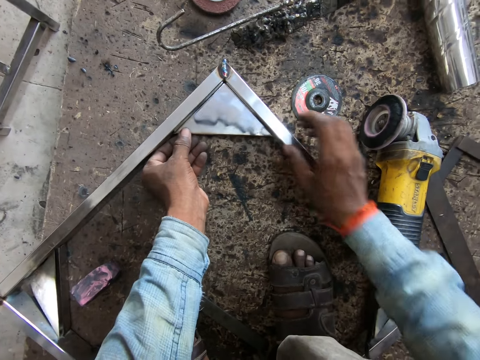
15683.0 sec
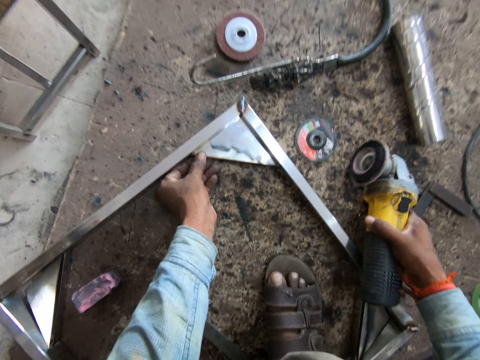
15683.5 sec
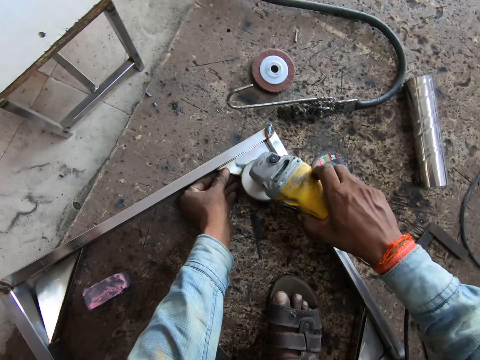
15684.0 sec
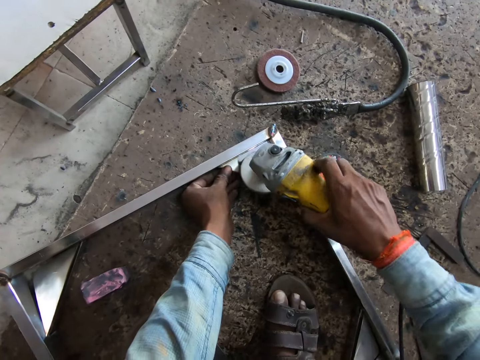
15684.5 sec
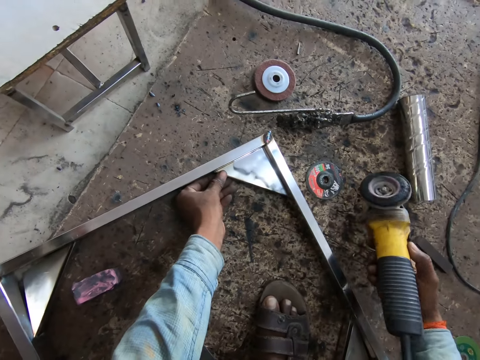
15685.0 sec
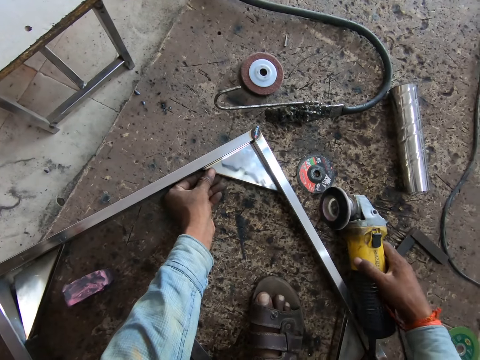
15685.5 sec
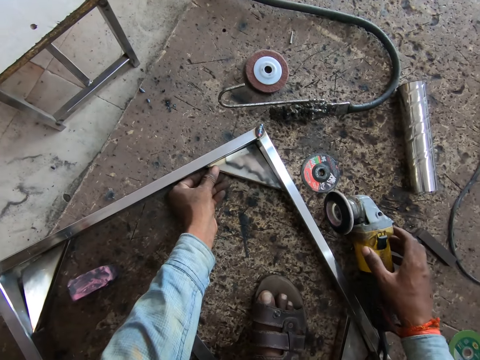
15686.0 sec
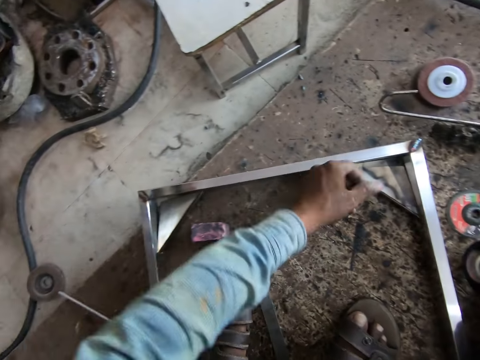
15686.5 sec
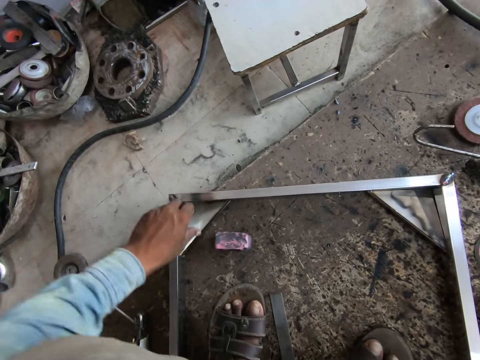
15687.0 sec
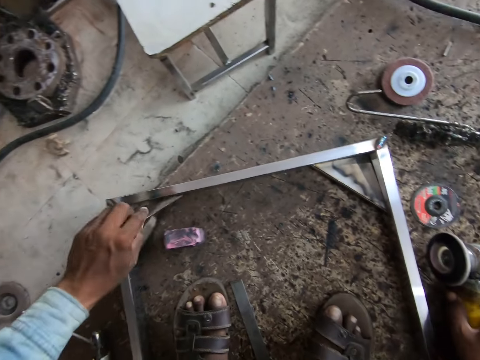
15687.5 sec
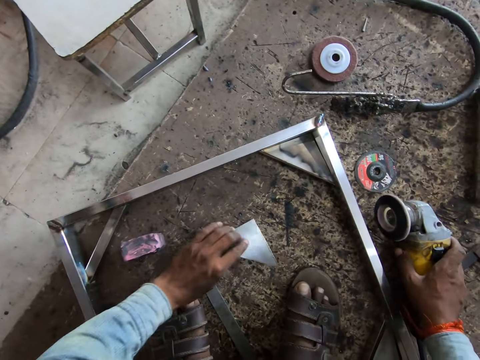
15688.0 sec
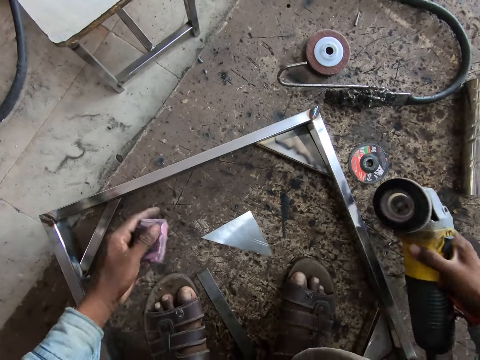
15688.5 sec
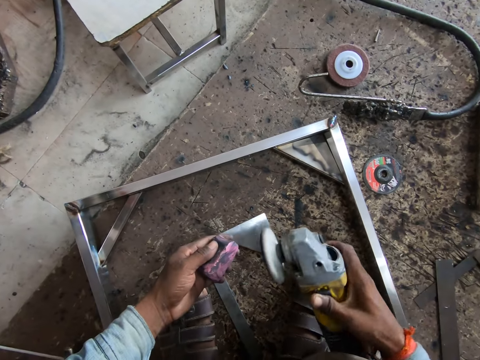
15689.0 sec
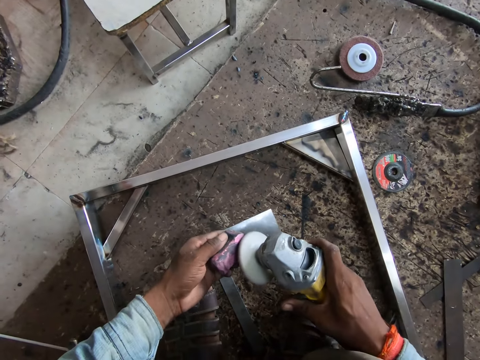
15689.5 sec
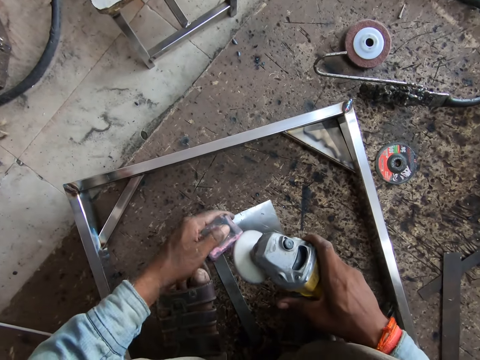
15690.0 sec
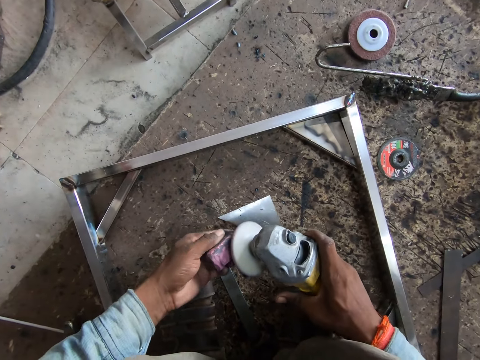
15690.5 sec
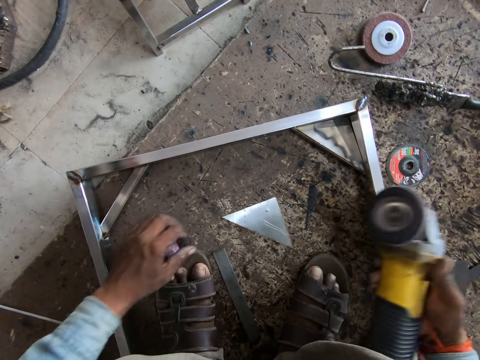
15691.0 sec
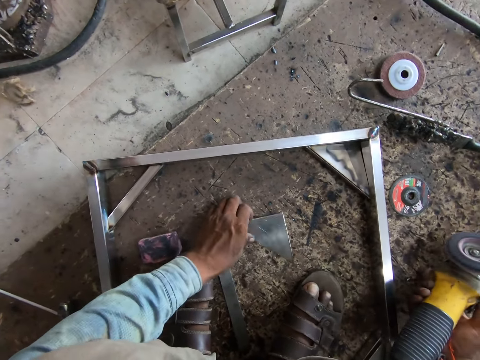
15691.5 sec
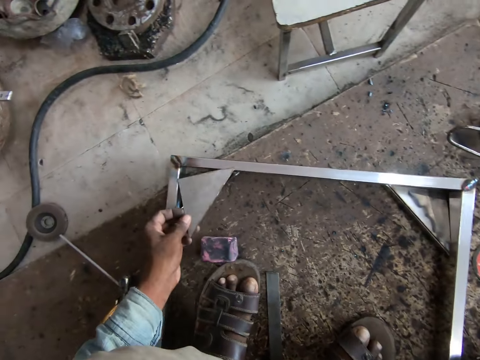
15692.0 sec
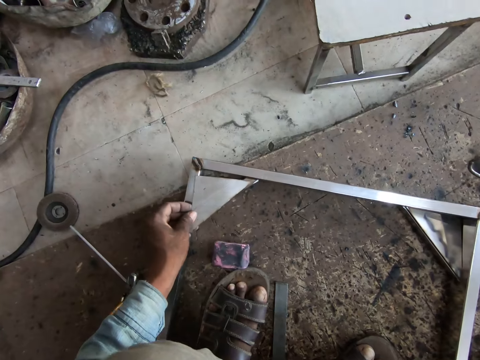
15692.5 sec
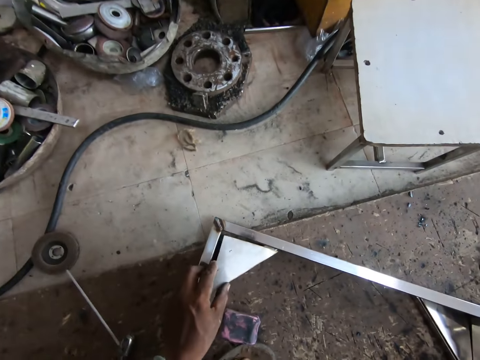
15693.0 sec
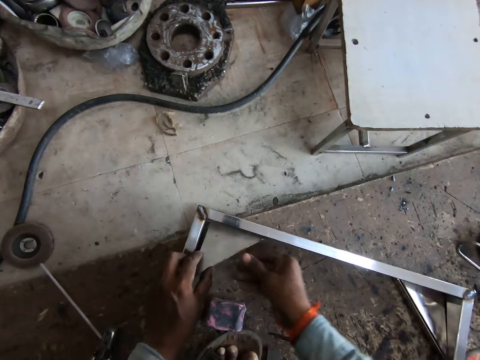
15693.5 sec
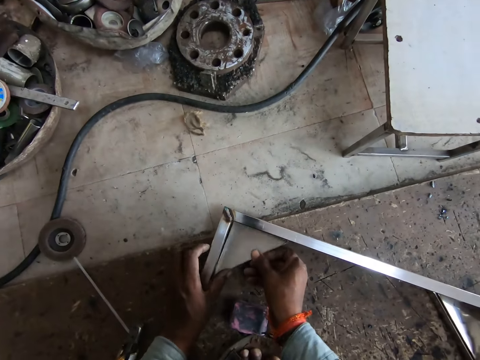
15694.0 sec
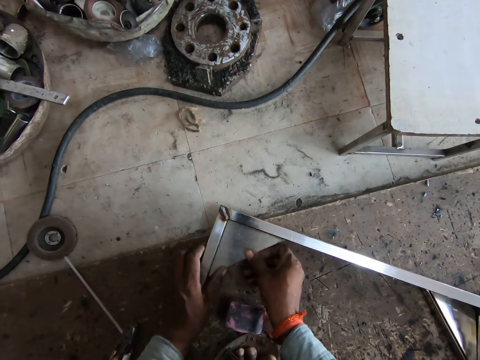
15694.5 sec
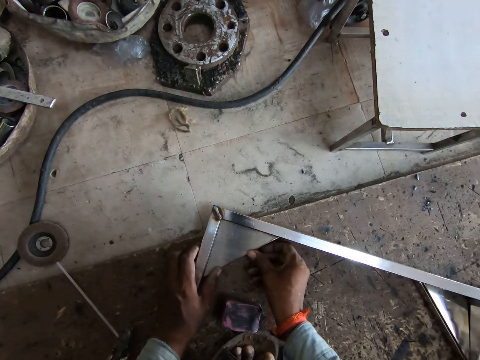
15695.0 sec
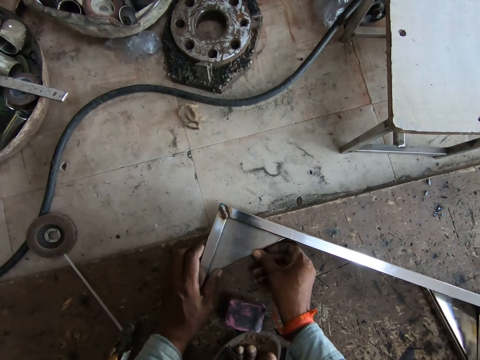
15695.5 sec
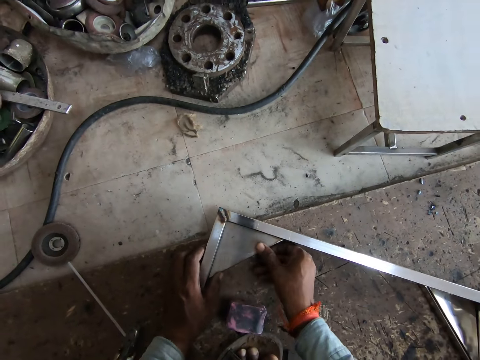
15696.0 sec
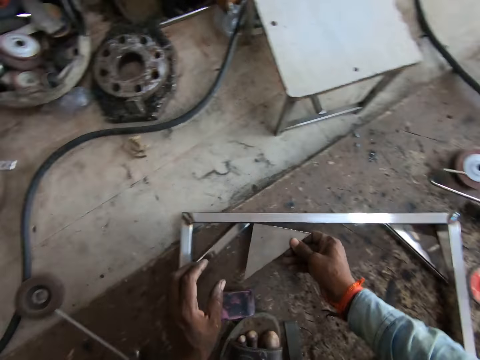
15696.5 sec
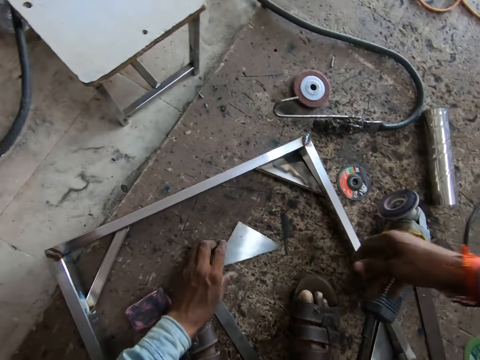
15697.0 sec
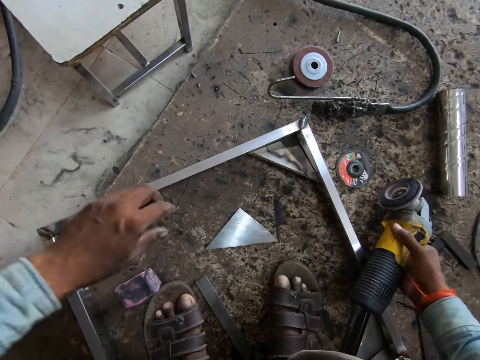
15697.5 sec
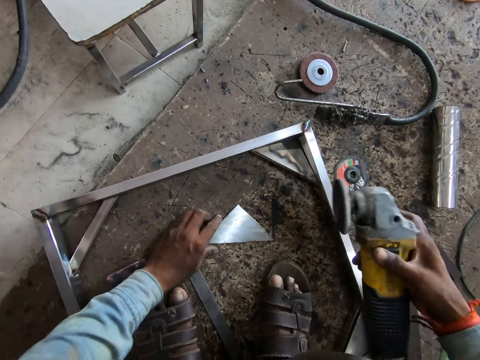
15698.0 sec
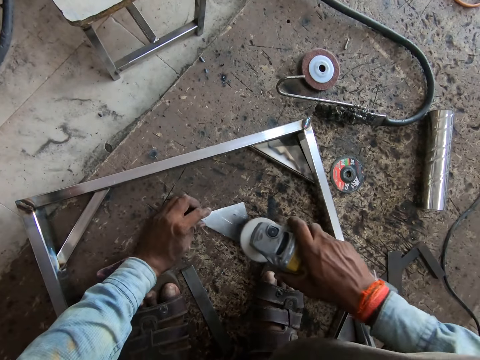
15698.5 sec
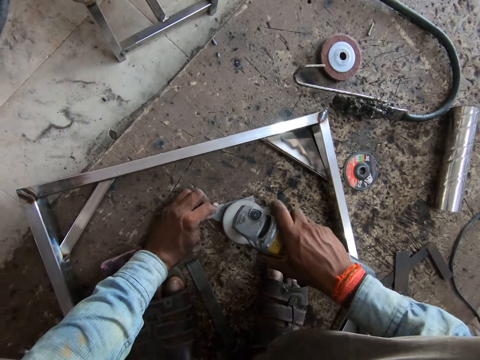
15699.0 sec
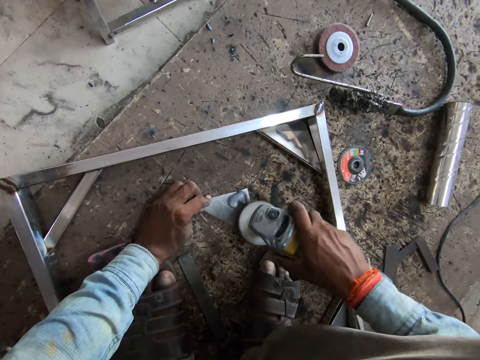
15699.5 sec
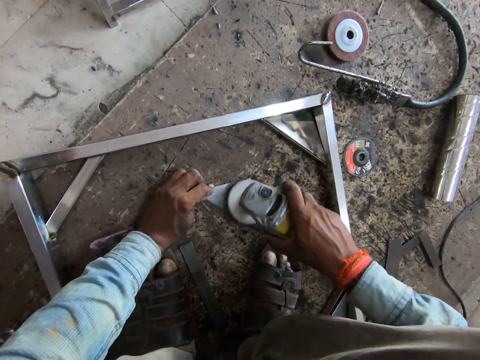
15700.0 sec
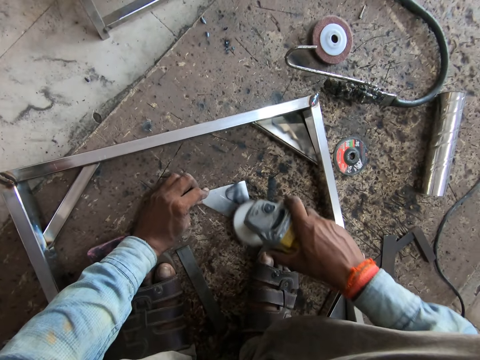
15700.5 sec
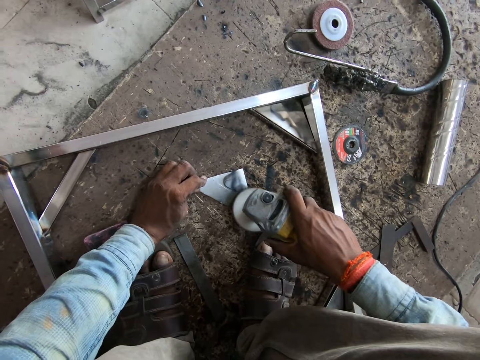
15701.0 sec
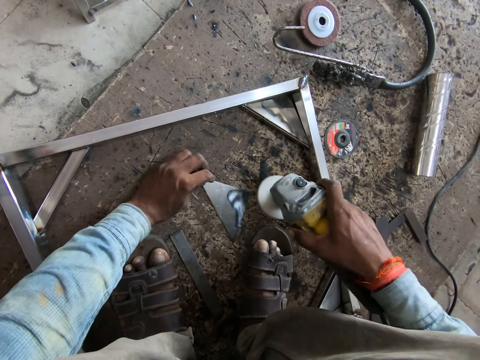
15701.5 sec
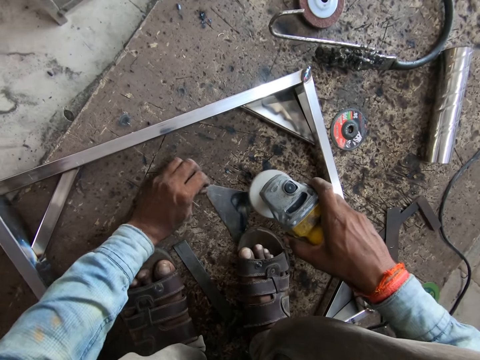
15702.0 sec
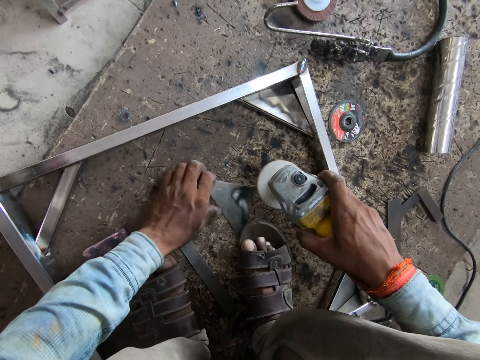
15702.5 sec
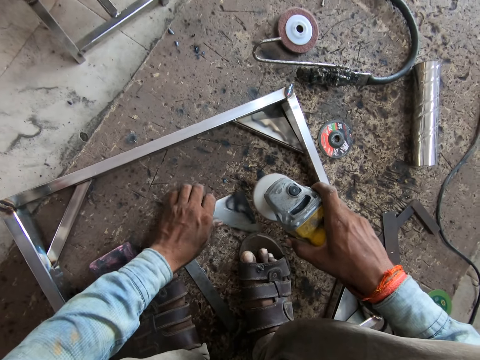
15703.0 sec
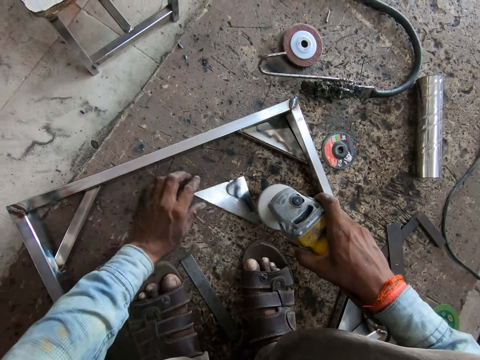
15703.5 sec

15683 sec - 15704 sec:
The camera wearer picks up the angle grinder from the floor with his right hand. He polishes the metal piece on the metal piece with the angle grinder in his right hand. He drops the angle grinder on the floor with his right hand. He picks up the metal piece from the metal piece with his left hand. He drops the metal piece on the floor with his left hand. He picks up the angle grinder from the floor with his right hand. He picks up the polishing bar from the floor with his left hand. He files the polishing bar with the angle grinder in his right hand. He drops the polishing bar on the floor with his left hand. He picks up the metal piece from the floor with his left hand. He puts the metal piece on the metal piece with both hands. He removes the metal piece from the metal piece with his right hand. He drops the metal piece on the floor with his right hand. He picks up the angle grinder from the floor with his right hand. He moves the angle grinder on the floor with his left hand. He polishes the metal piece on the floor with the angle grinder in his right hand.

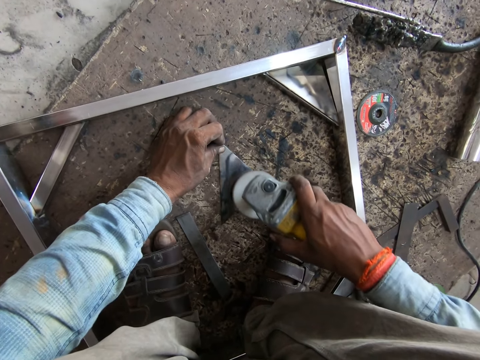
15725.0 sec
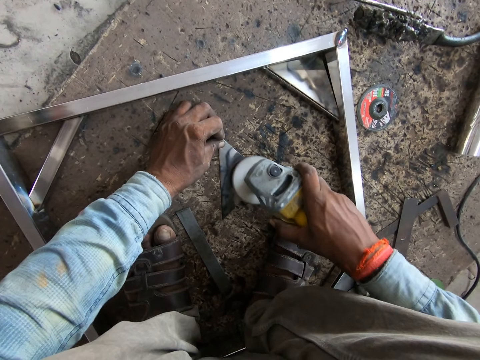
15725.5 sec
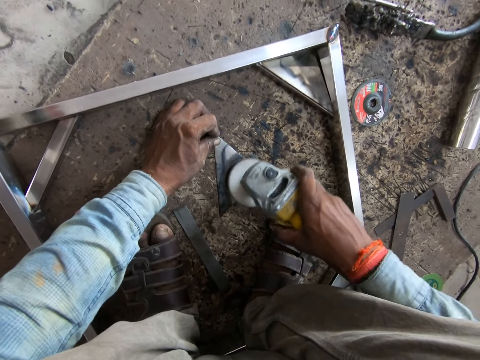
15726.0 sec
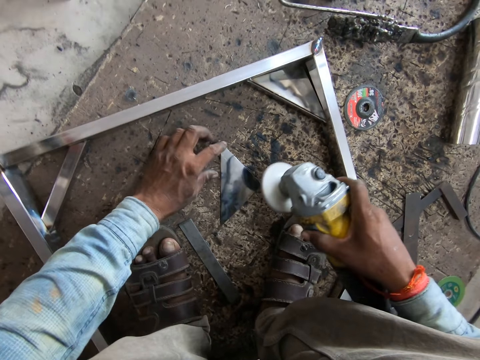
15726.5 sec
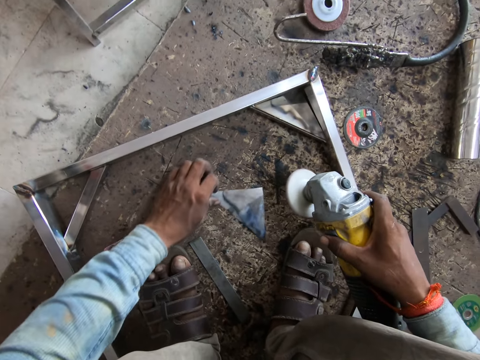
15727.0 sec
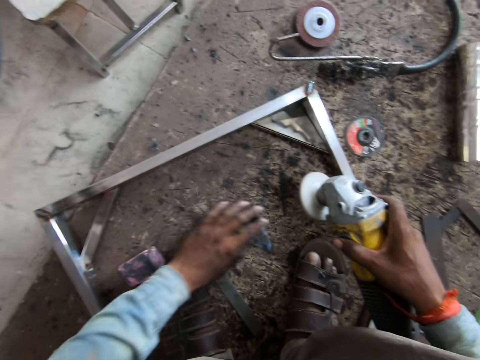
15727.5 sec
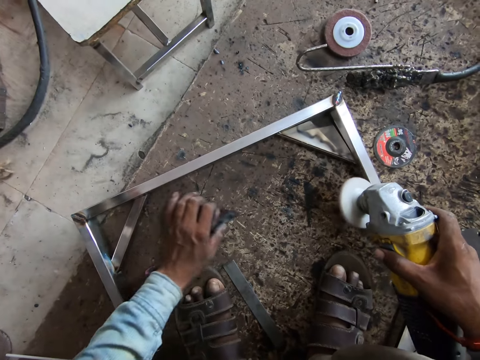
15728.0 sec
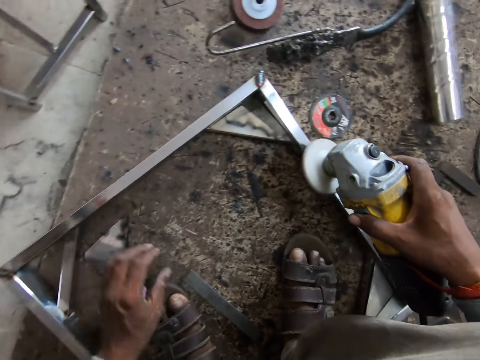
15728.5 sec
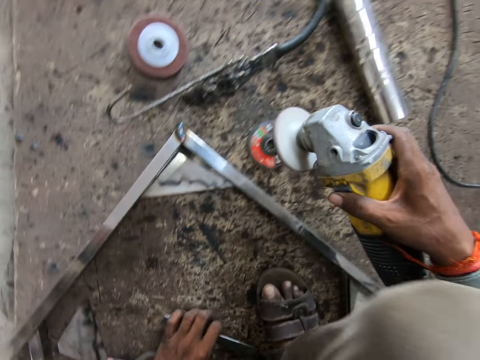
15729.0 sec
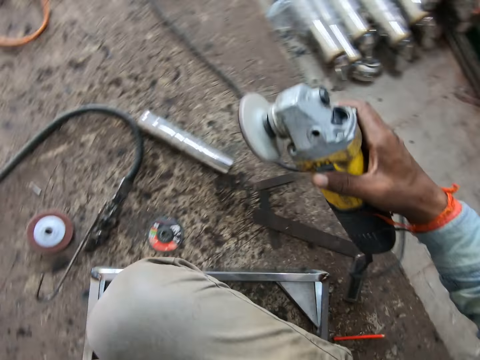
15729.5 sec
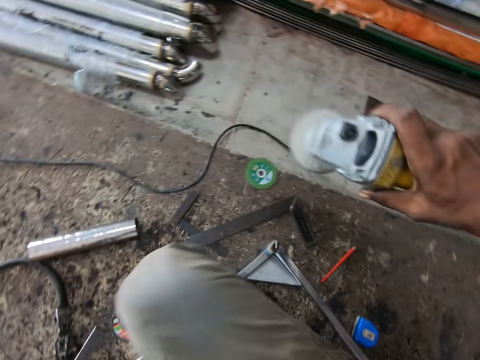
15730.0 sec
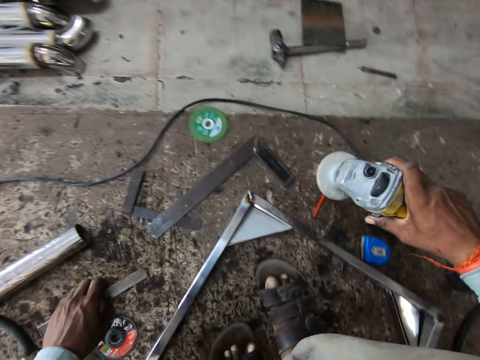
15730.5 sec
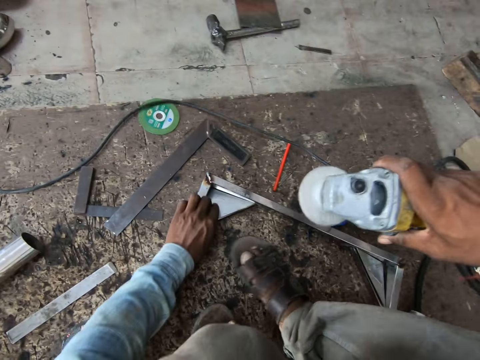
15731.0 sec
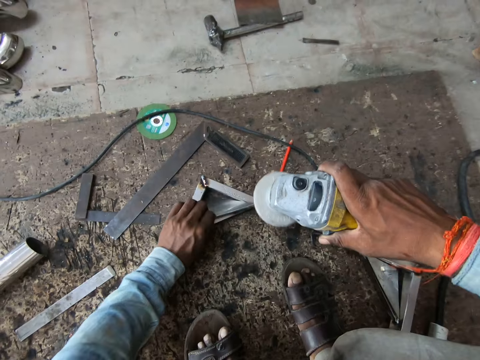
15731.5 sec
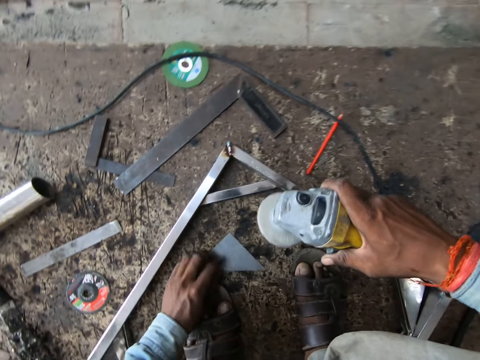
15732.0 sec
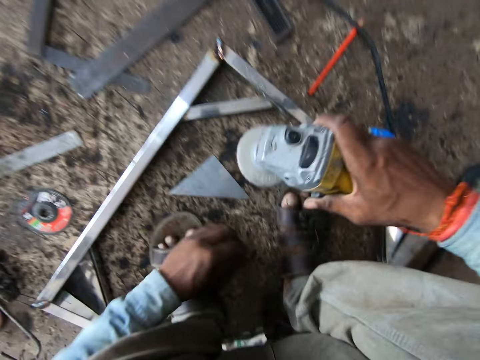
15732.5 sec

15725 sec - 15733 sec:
The camera wearer moves the metal piece on the floor with his left hand. He picks up a metal bar from the floor with his left hand. He drops the metal bar on the floor with his left hand. He picks up the metal piece from the metal piece with his left hand. He drops the metal piece on the floor with his left hand.
